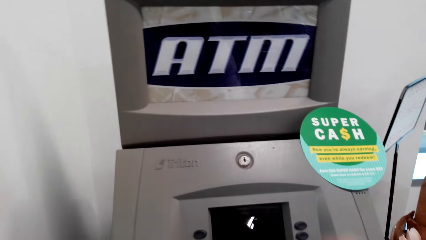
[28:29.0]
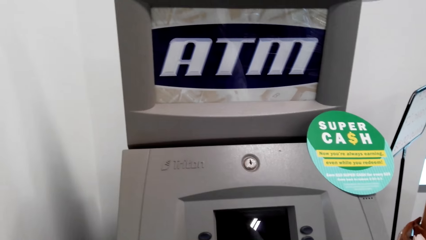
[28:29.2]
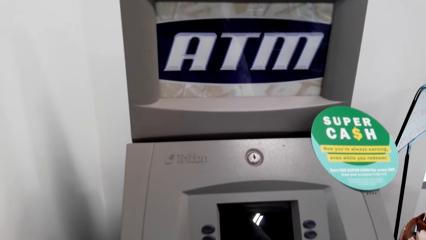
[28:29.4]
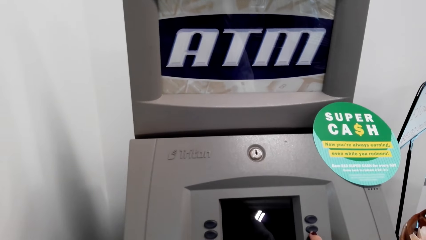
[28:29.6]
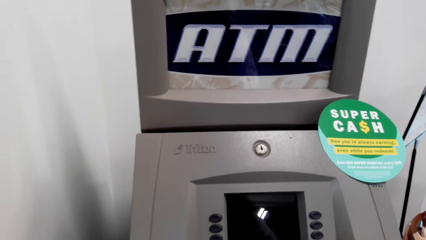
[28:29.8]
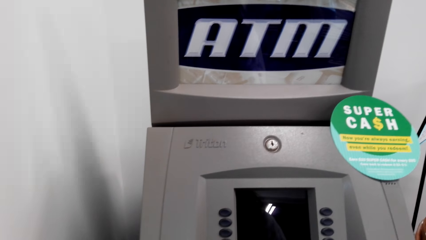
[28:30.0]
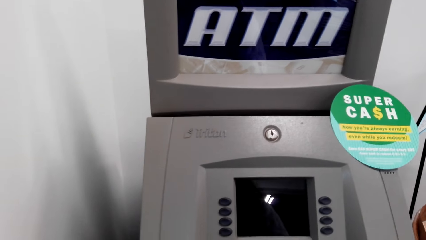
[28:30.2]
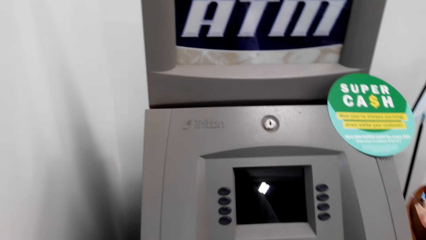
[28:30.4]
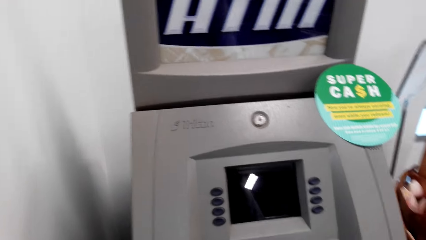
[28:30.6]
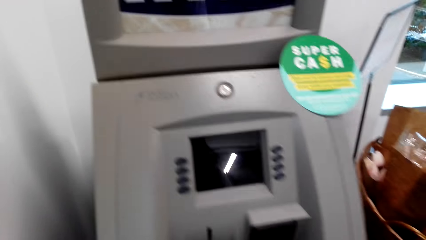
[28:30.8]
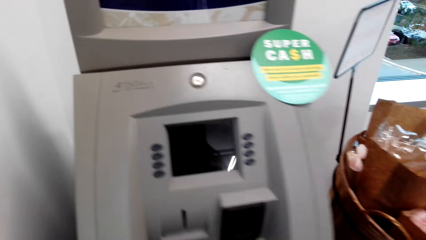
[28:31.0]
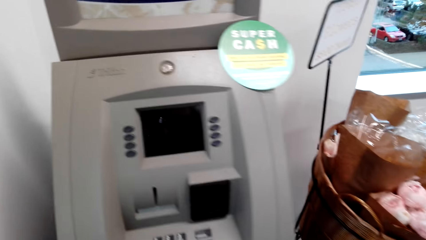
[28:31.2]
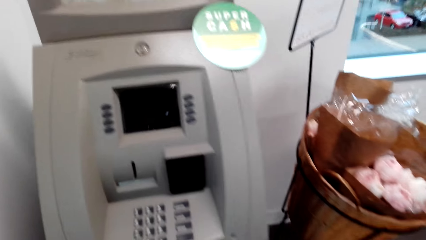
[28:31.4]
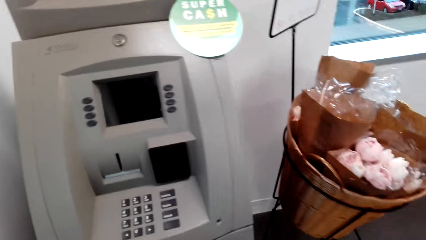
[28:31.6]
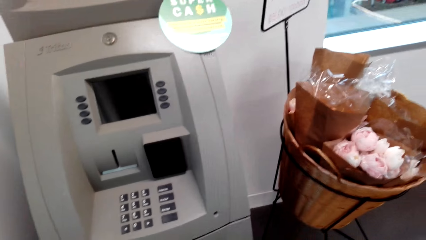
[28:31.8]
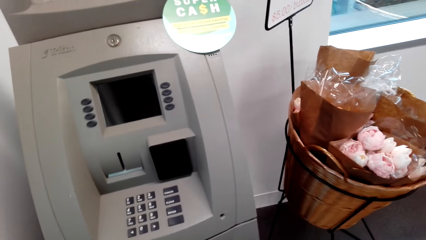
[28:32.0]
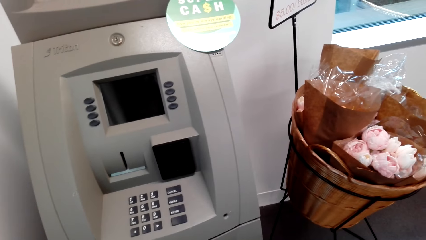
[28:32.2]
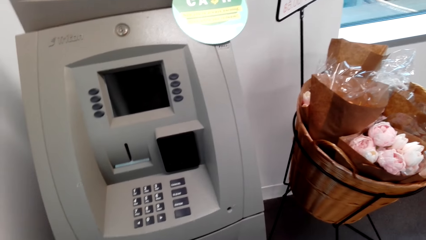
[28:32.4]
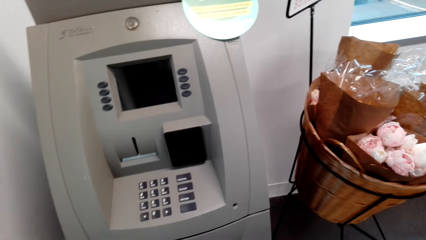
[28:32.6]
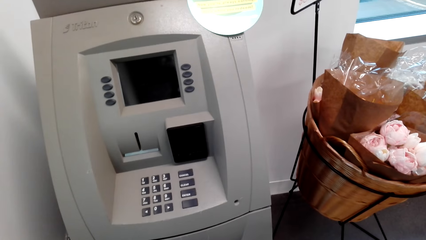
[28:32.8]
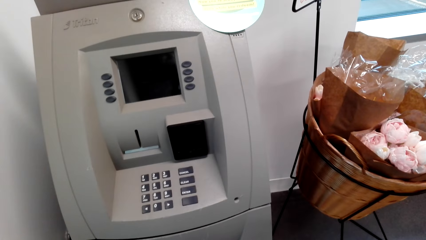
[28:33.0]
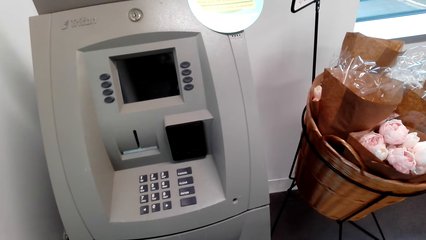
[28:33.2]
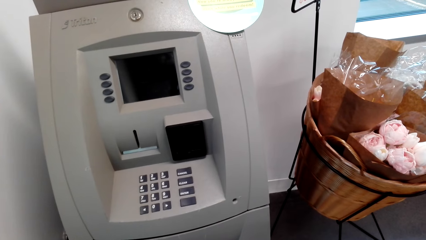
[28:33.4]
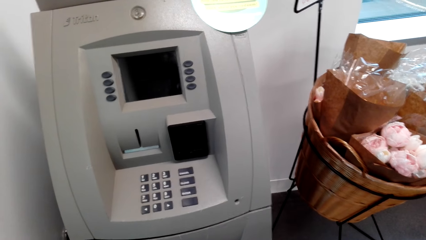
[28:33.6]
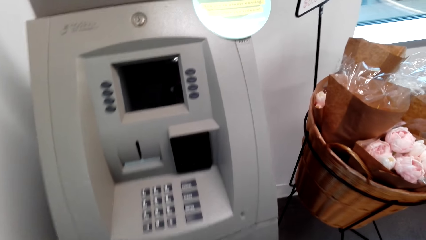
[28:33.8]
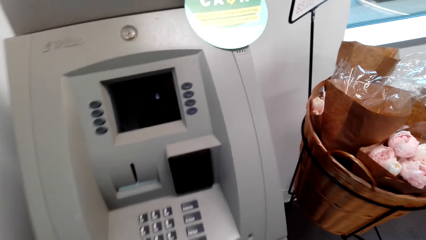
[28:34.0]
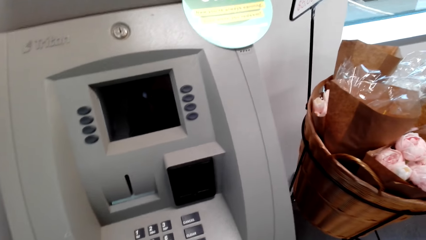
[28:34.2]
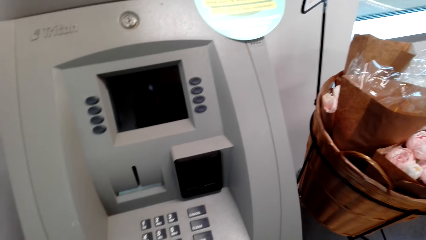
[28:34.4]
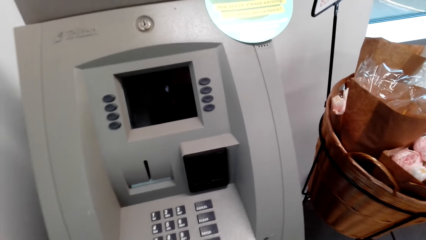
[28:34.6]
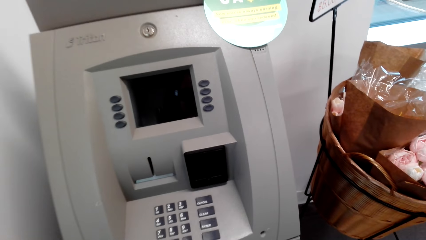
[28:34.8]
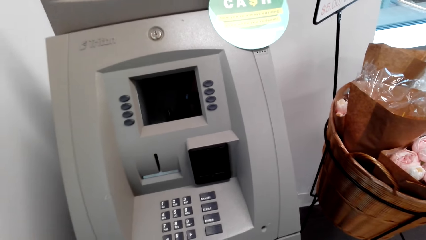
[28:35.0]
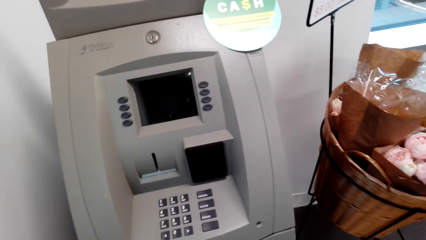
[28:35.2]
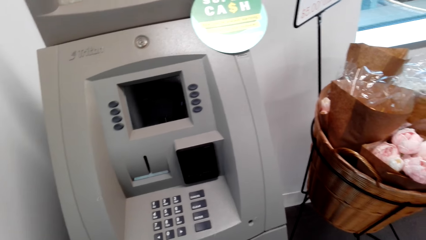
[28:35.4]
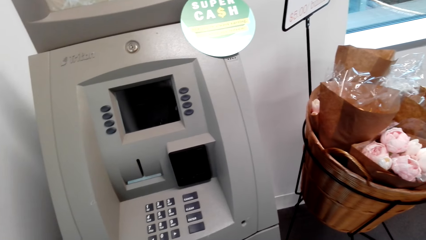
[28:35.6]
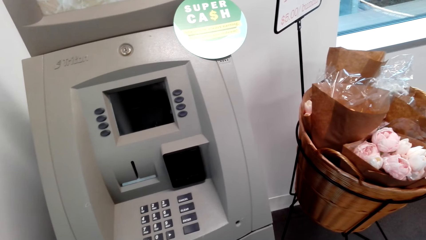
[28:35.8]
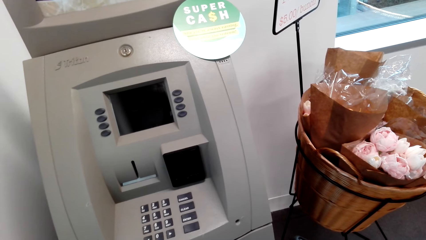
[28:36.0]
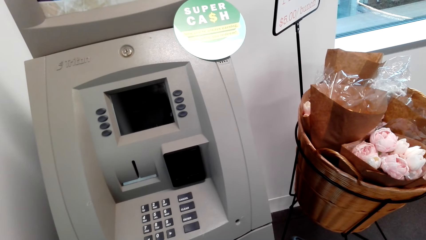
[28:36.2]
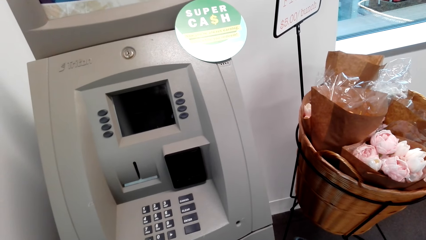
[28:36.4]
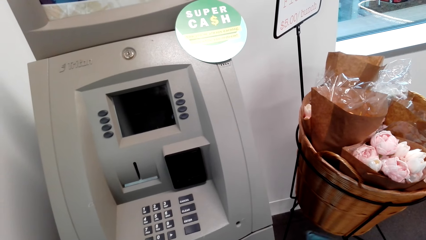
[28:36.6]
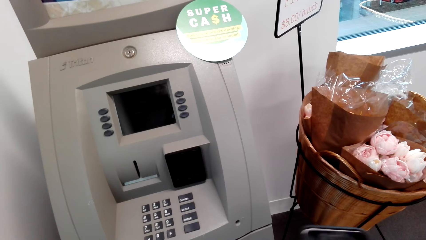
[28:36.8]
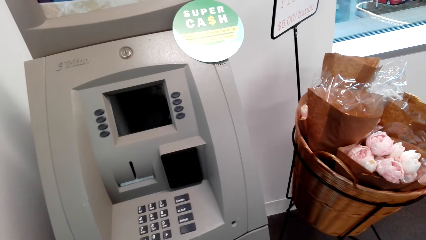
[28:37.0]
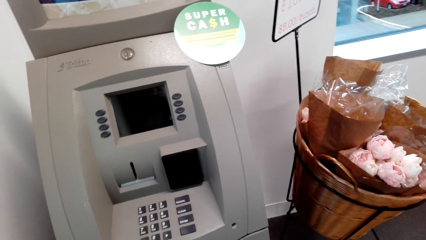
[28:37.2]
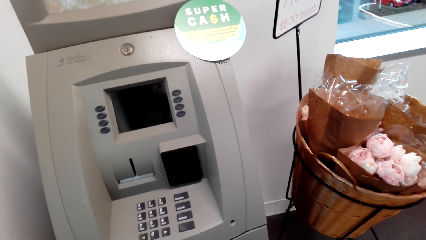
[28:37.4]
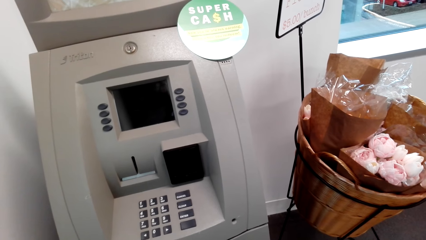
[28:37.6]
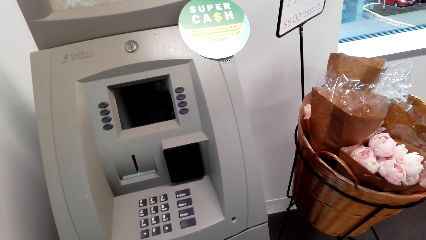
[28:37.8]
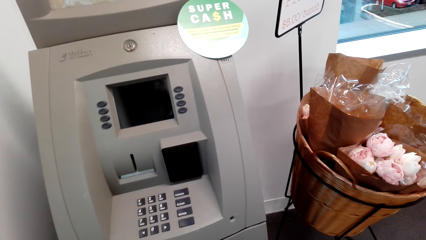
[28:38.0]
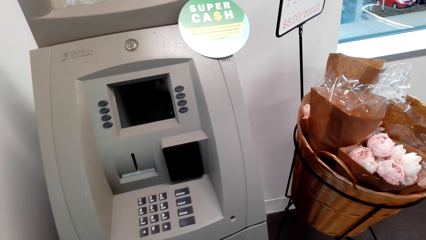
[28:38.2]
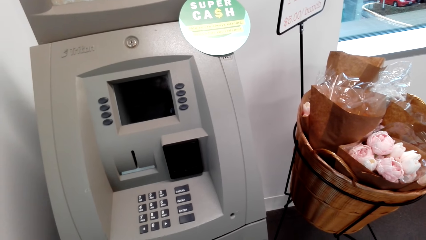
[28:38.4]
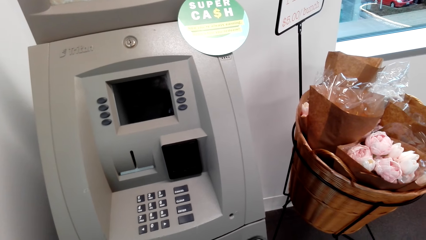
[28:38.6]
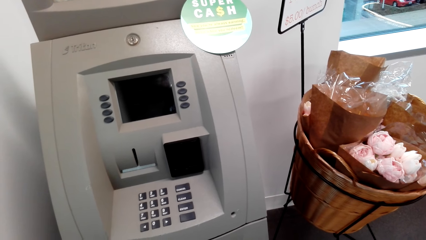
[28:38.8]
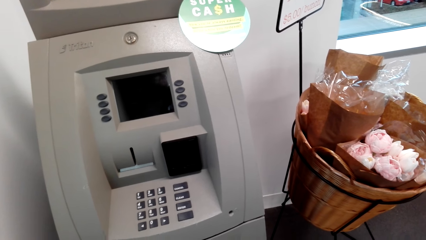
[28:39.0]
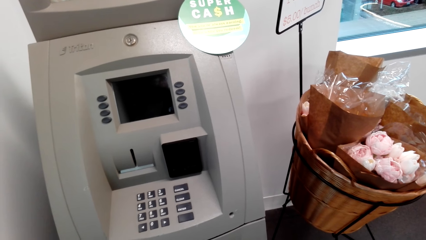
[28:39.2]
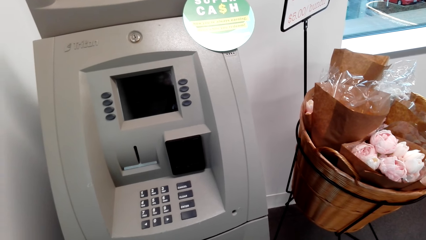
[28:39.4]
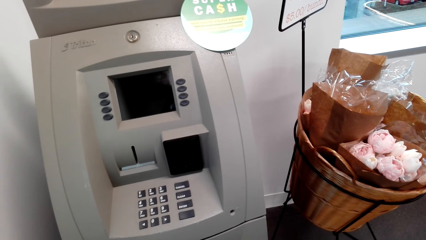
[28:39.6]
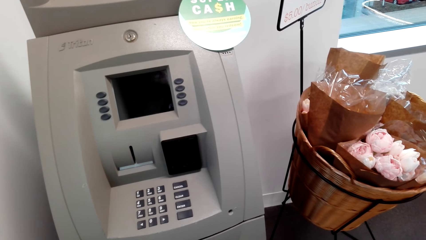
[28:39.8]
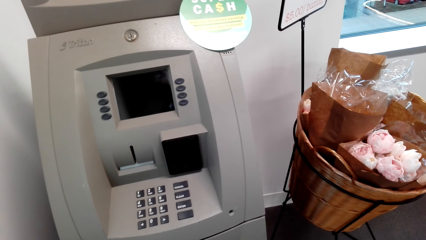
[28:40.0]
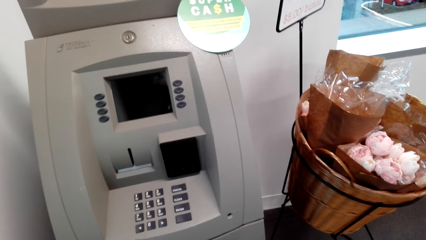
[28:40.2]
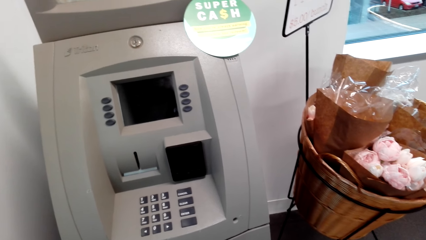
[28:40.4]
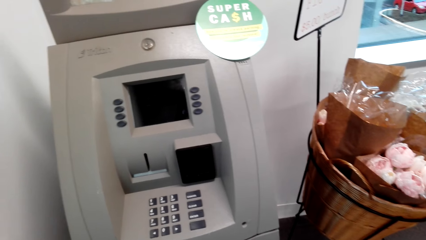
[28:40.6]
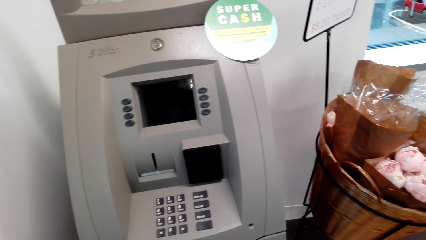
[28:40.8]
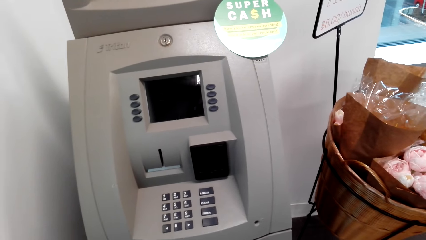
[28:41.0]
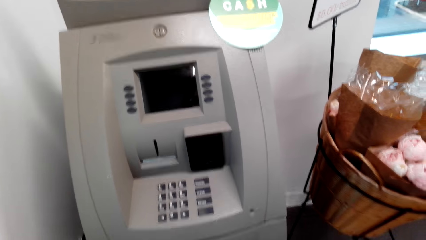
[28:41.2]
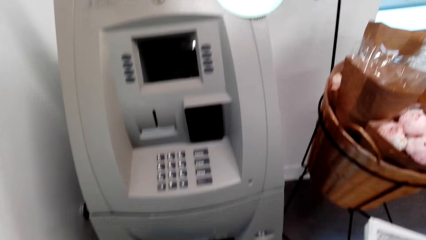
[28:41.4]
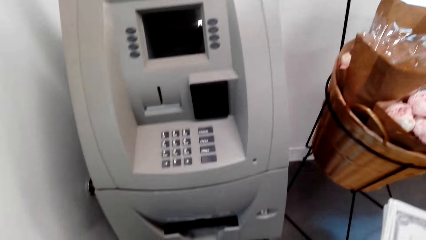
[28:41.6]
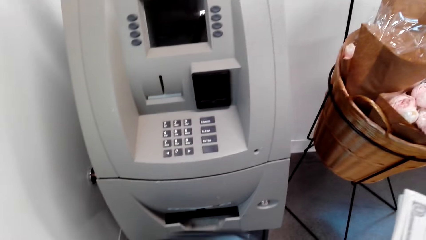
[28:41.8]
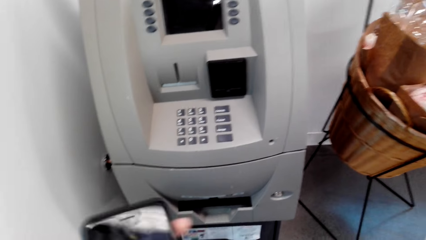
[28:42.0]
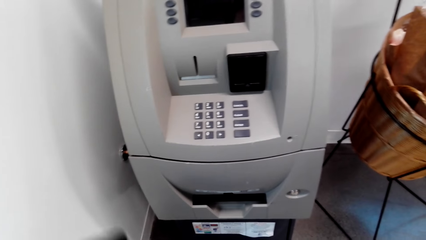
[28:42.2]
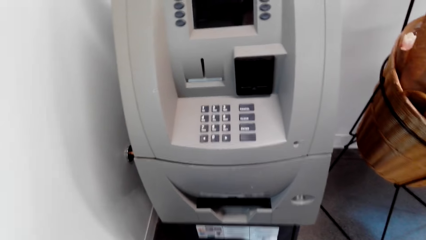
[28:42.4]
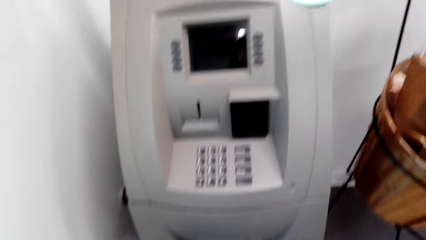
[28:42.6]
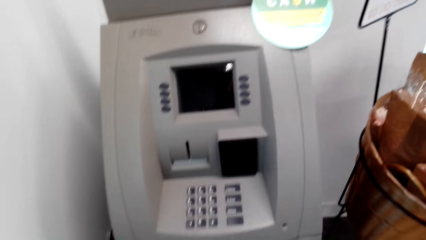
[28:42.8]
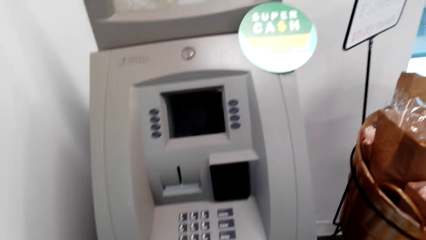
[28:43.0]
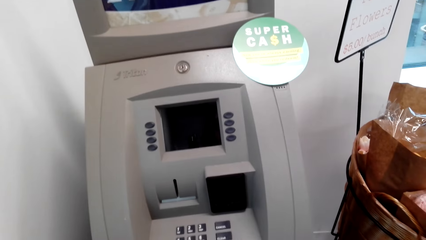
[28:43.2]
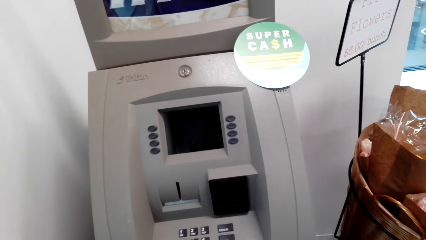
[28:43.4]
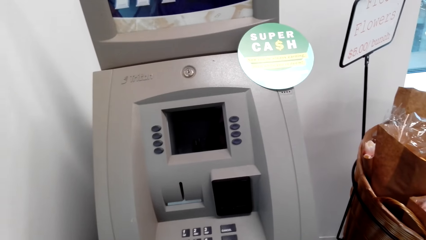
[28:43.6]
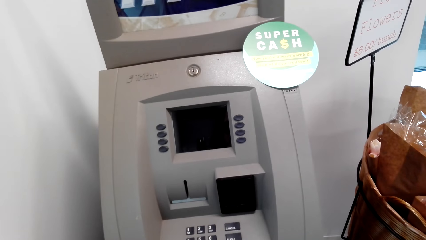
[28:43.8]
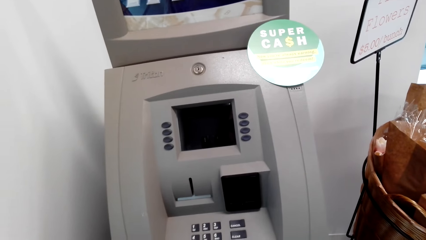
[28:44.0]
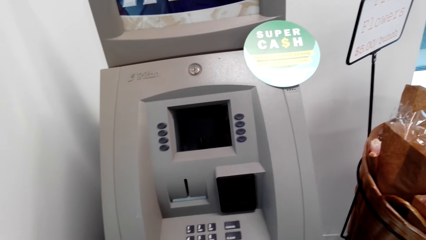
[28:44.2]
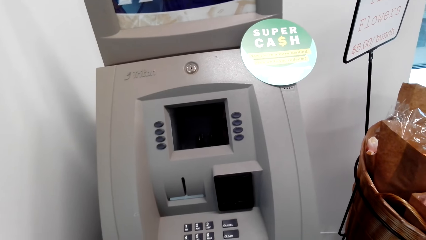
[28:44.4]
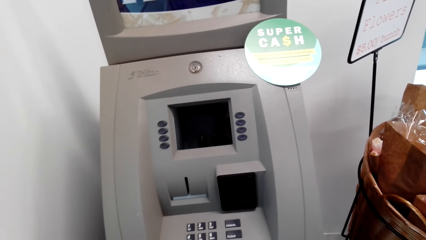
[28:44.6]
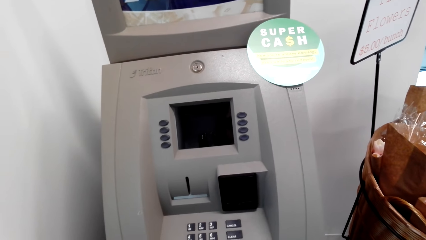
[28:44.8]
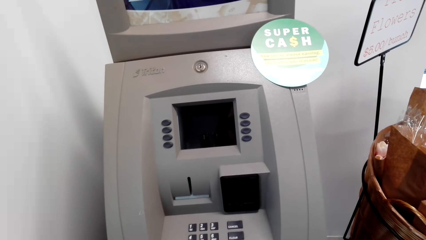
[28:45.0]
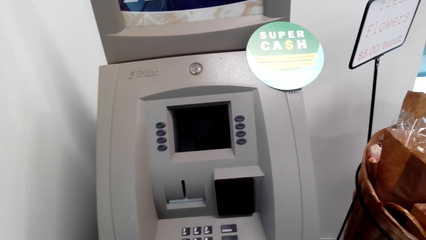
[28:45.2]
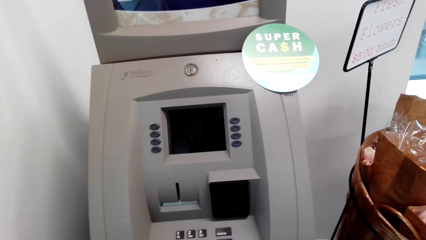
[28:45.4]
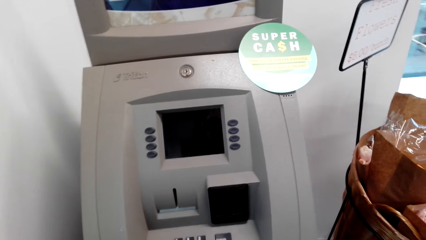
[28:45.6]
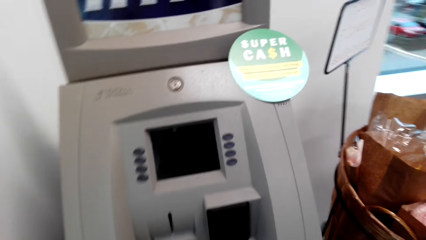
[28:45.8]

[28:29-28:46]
The camera wearer looks at the machine. They operate the phone.
